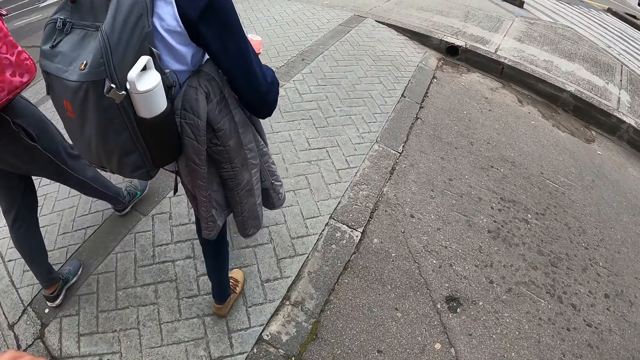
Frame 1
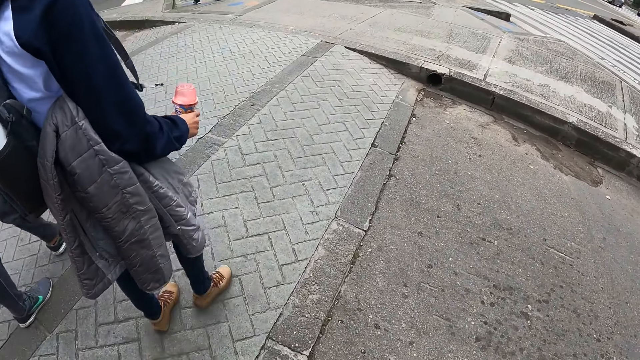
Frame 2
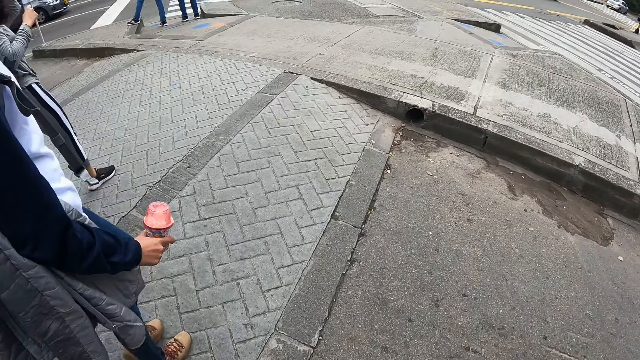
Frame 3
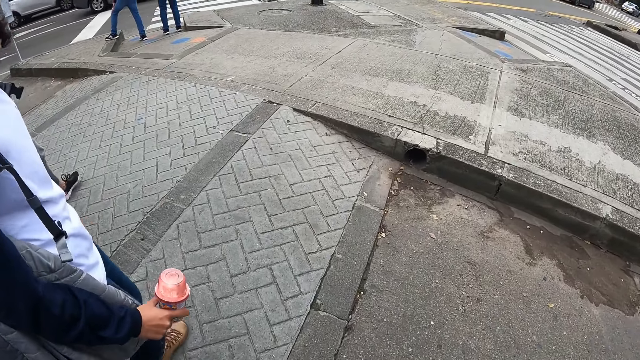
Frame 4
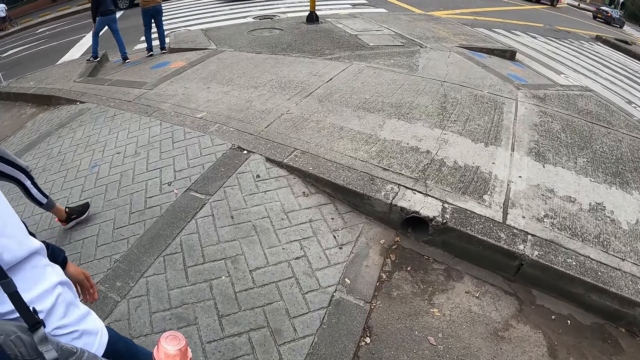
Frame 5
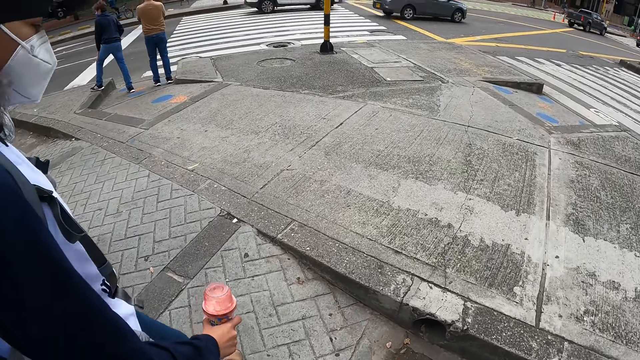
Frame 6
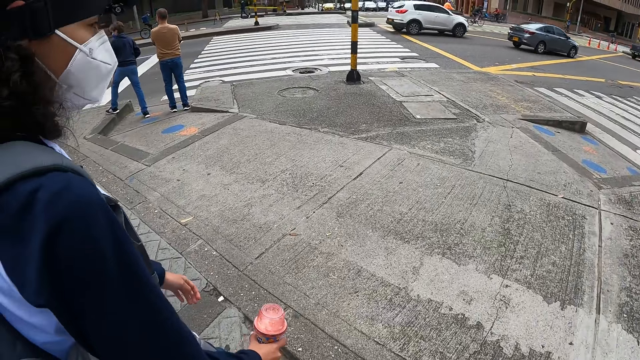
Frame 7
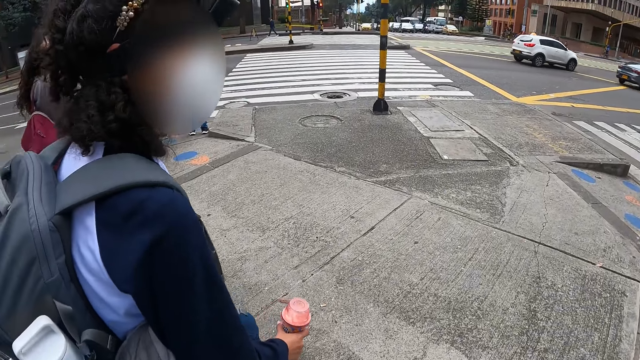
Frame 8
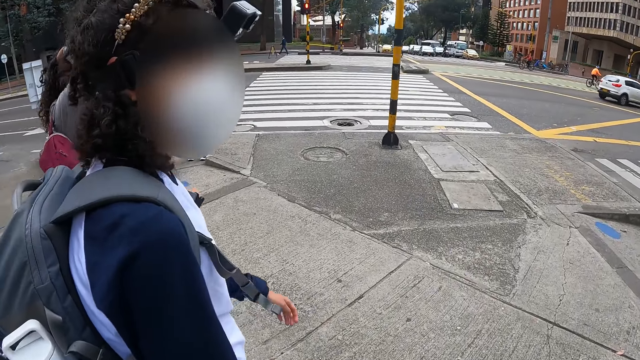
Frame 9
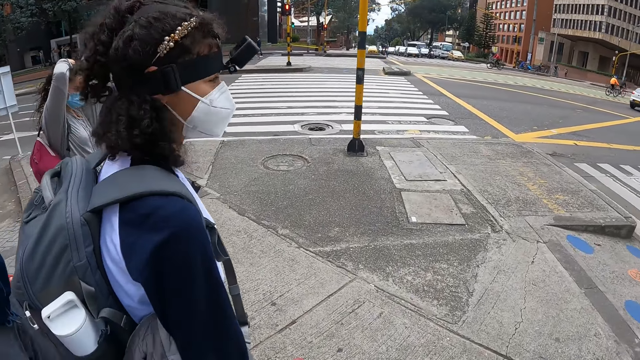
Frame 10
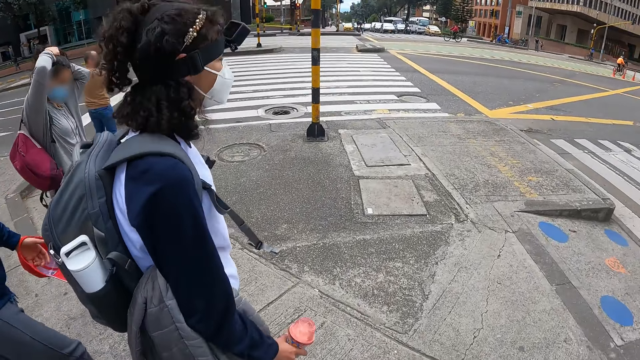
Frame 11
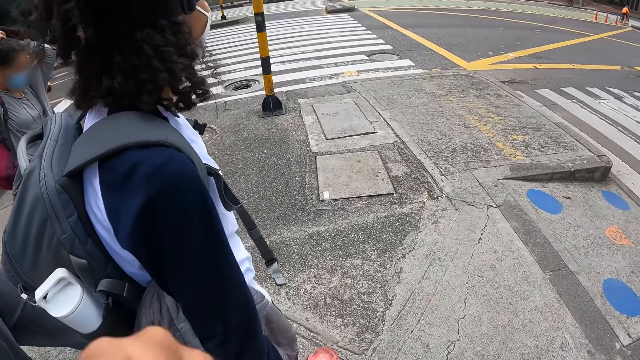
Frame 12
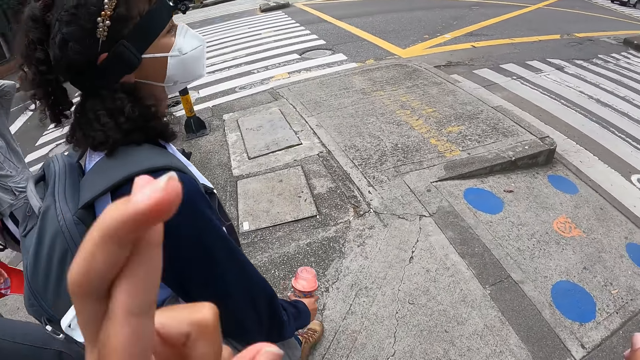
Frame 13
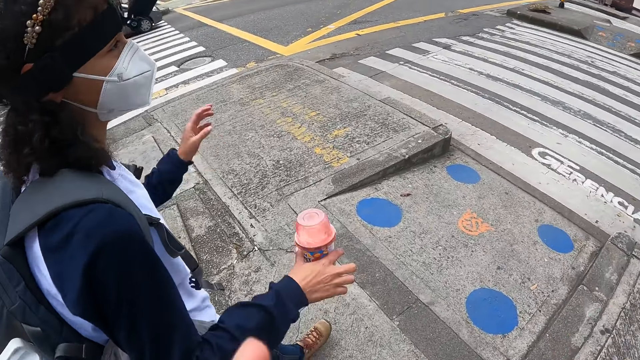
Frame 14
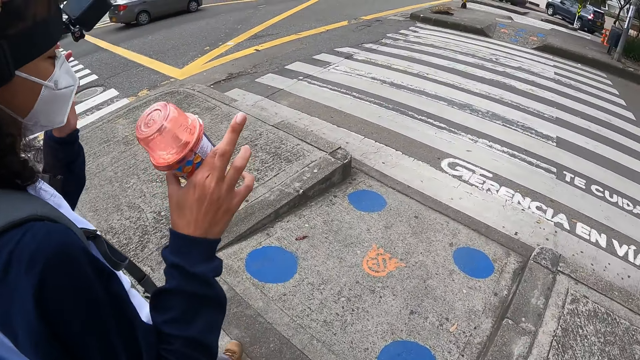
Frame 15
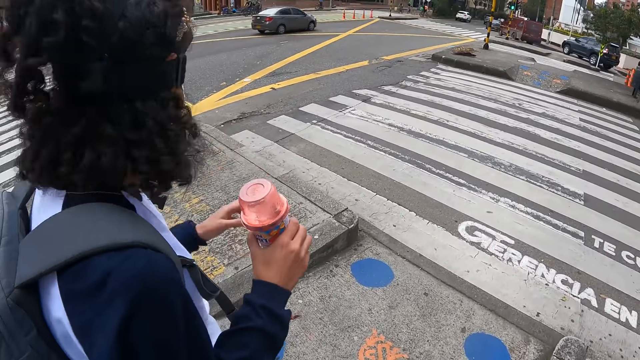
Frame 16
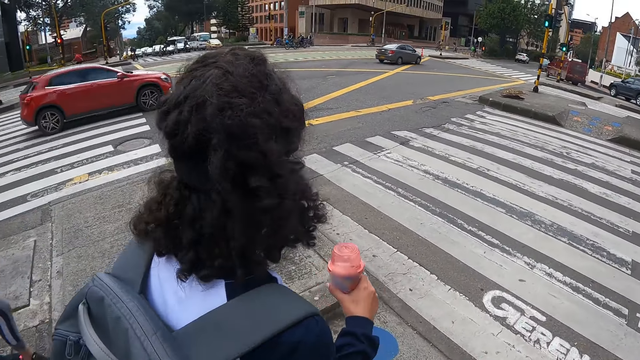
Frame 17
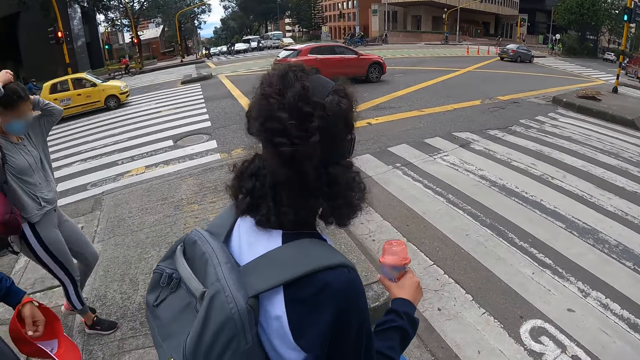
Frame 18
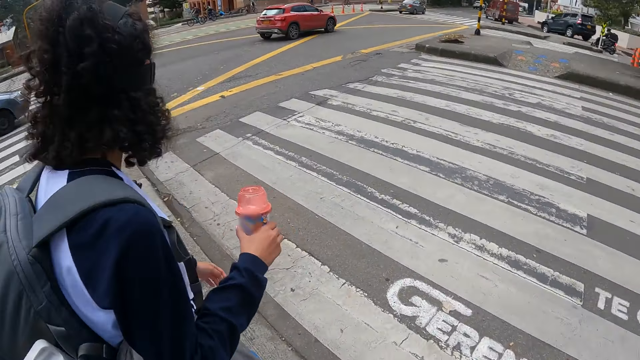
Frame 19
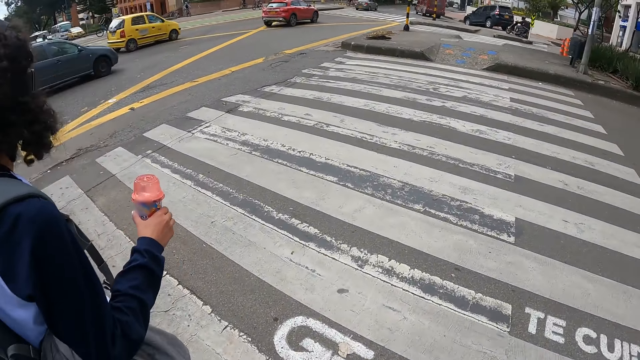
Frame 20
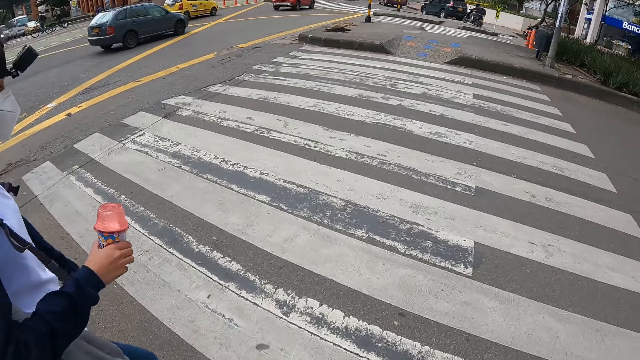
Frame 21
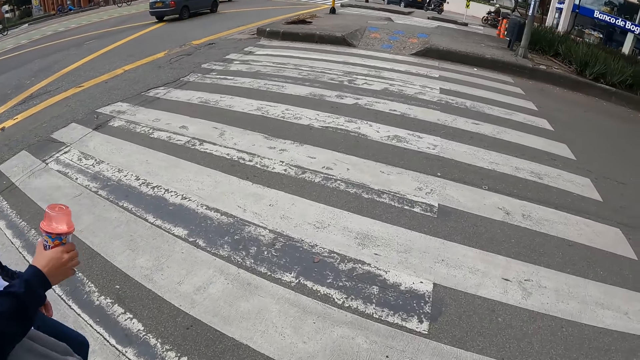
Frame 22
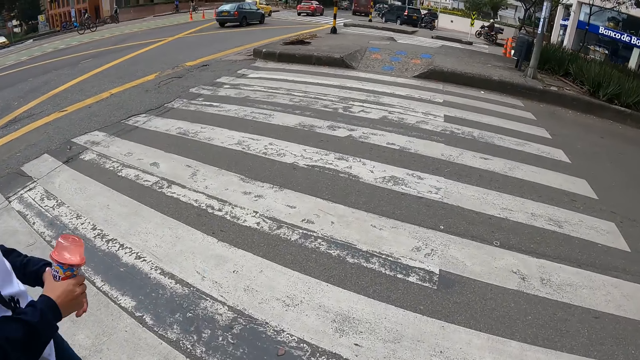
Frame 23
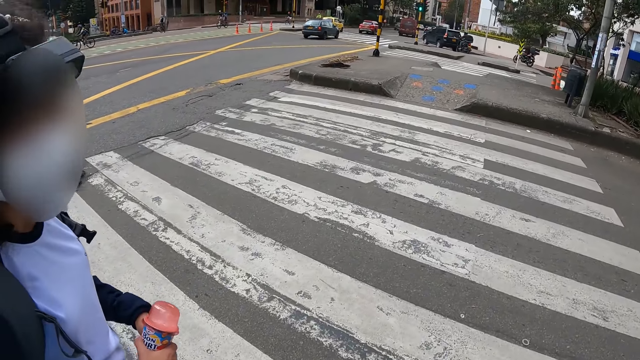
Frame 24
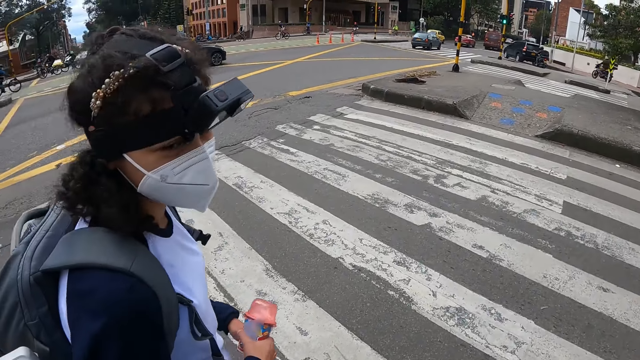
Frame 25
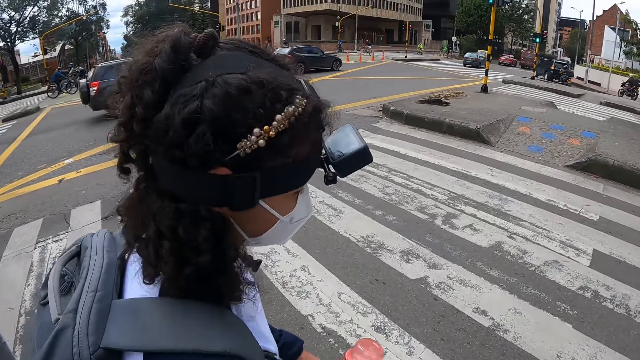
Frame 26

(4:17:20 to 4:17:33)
The camera wearer interacts with the woman. They move the fingers. They walk around. They cross a road to a pavement with the woman, the man and another woman.

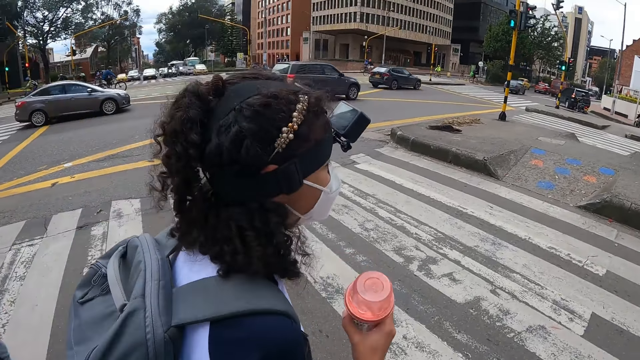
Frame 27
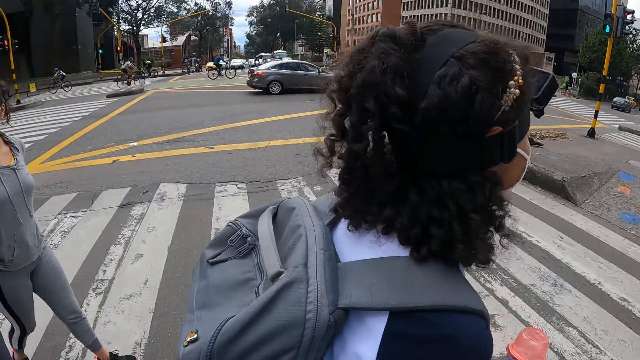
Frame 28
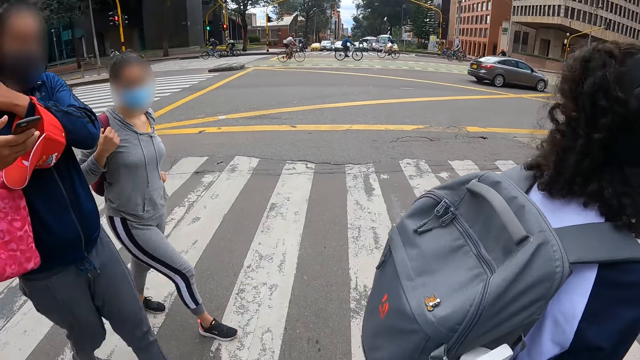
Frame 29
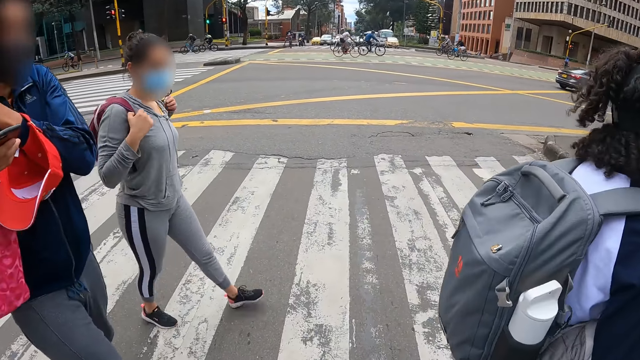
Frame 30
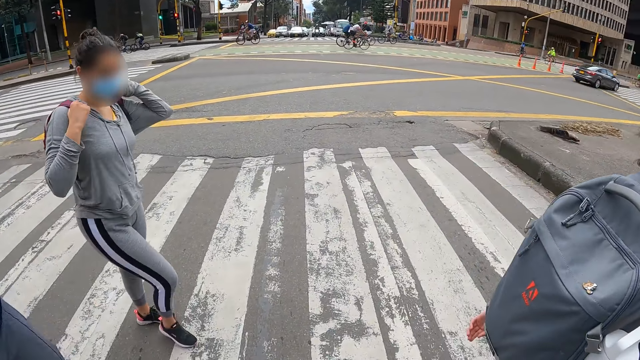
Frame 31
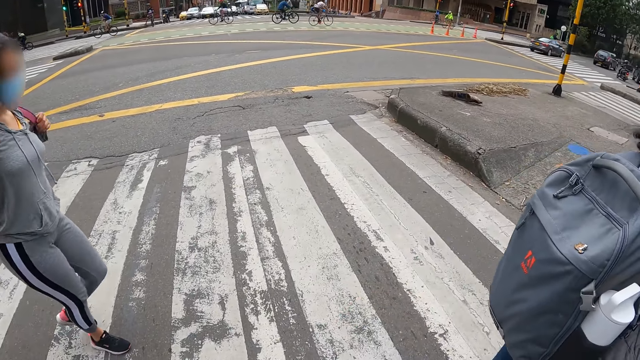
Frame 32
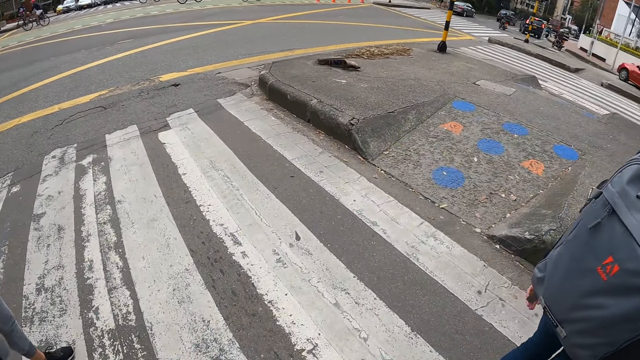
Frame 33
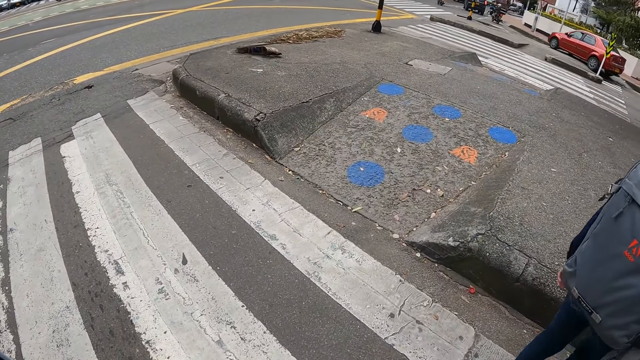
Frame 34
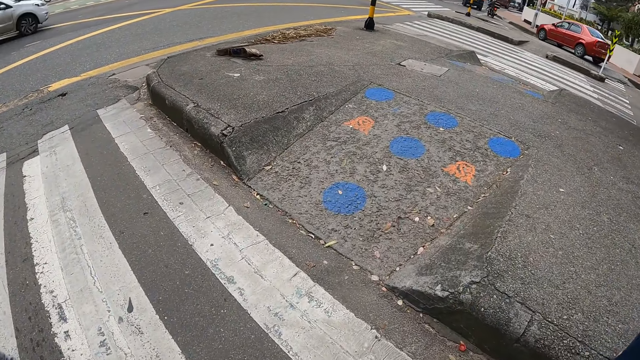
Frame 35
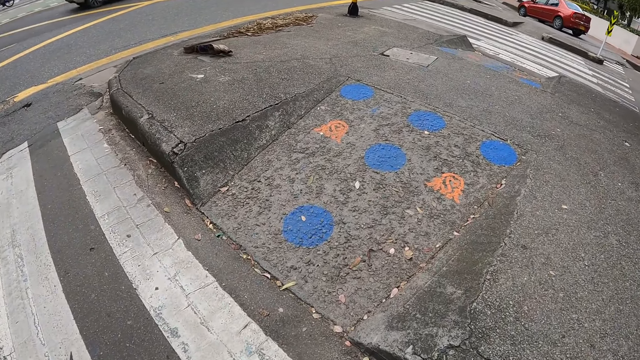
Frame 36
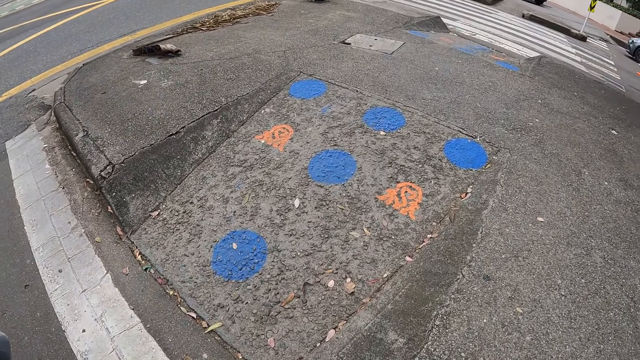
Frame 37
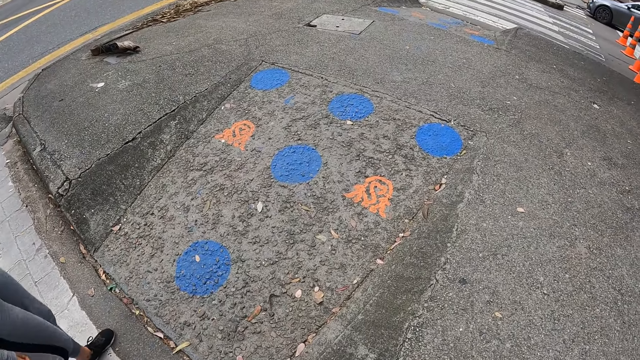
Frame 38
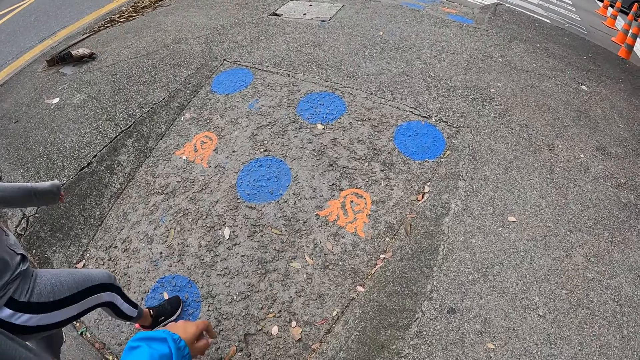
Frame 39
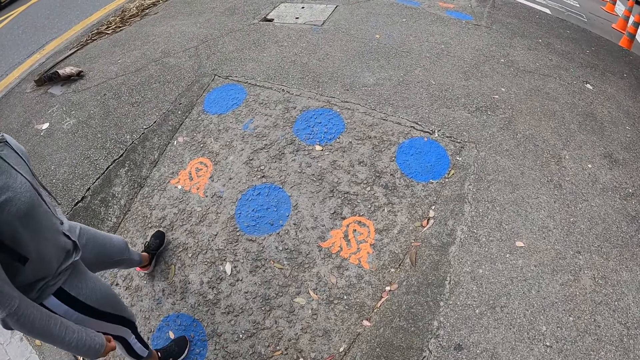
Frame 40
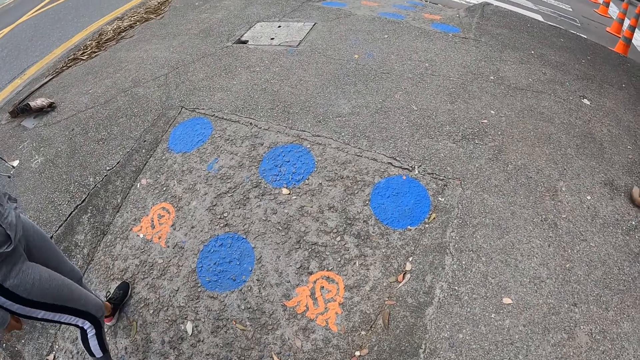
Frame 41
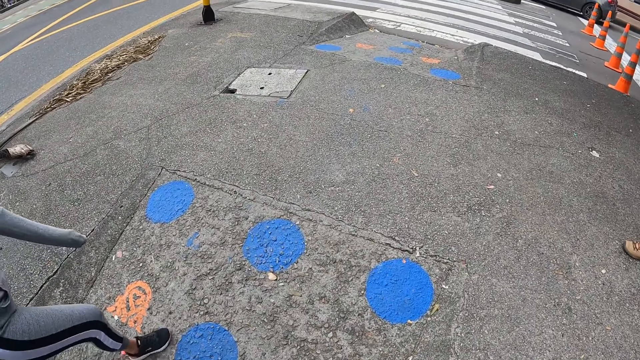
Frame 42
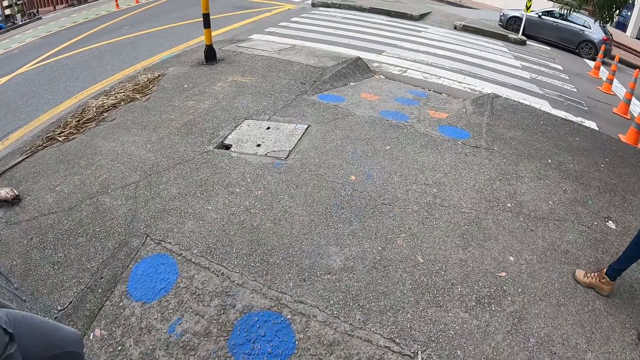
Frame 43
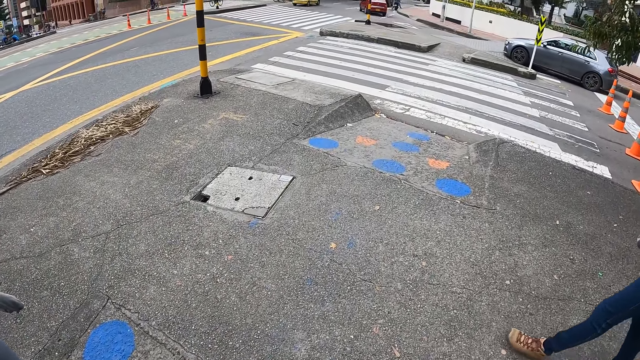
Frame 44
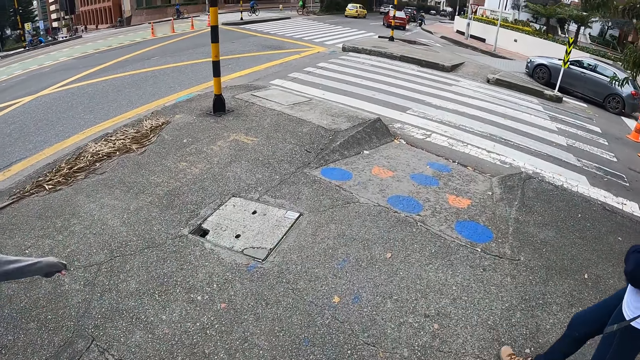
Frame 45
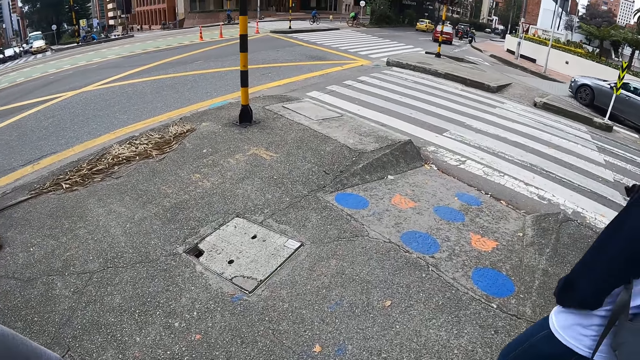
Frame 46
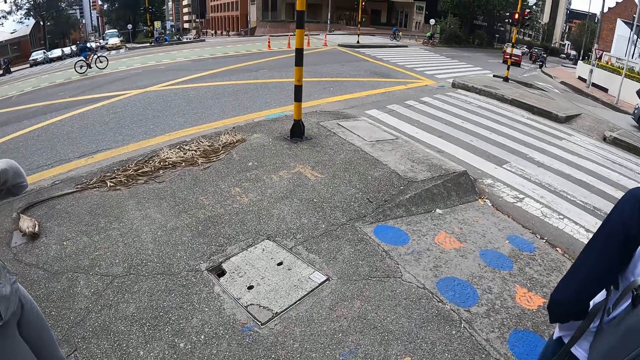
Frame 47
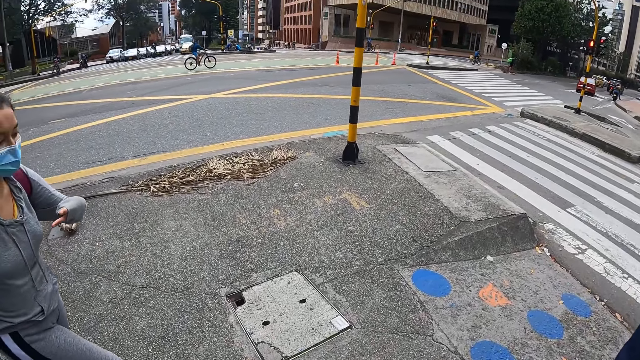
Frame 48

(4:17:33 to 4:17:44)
The woman carries the bag at her back with both hands. The camera wearer walks around.
